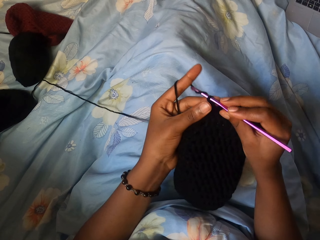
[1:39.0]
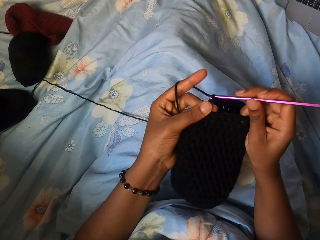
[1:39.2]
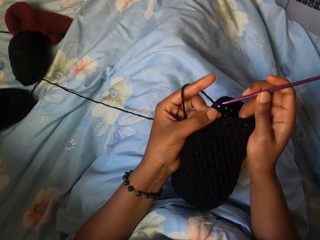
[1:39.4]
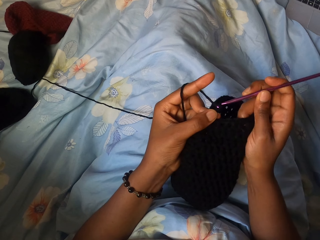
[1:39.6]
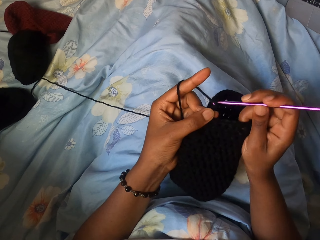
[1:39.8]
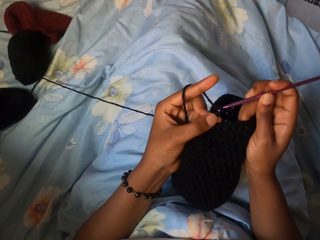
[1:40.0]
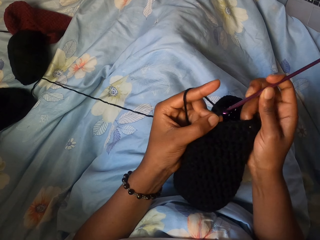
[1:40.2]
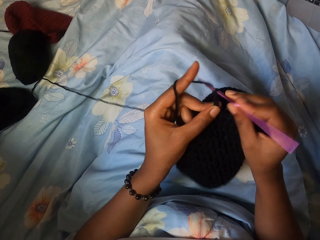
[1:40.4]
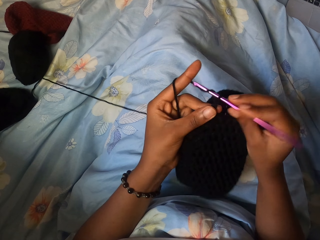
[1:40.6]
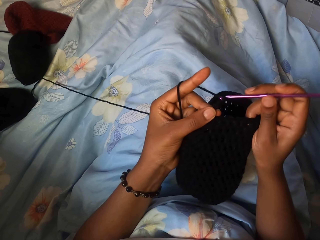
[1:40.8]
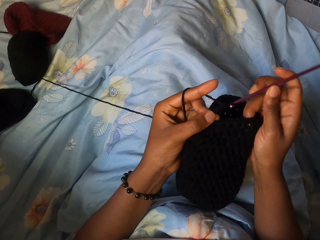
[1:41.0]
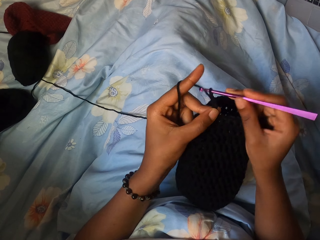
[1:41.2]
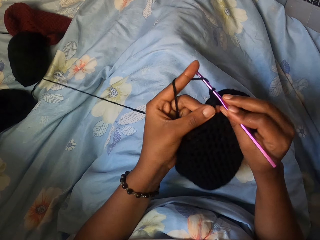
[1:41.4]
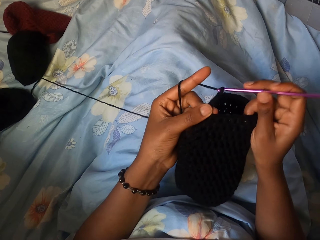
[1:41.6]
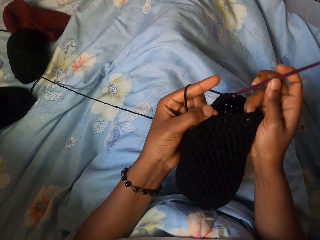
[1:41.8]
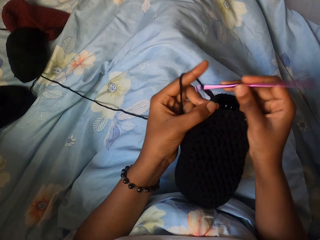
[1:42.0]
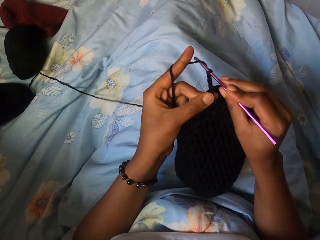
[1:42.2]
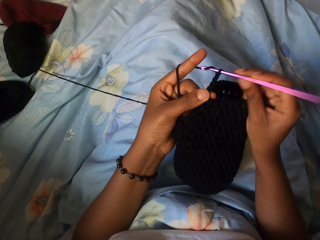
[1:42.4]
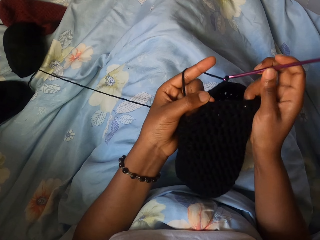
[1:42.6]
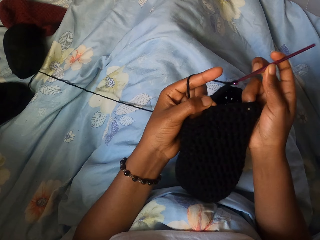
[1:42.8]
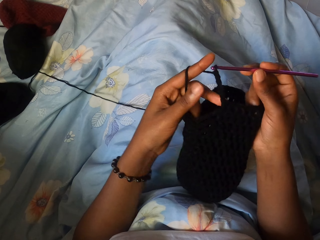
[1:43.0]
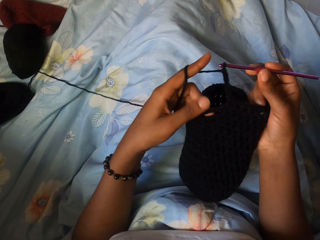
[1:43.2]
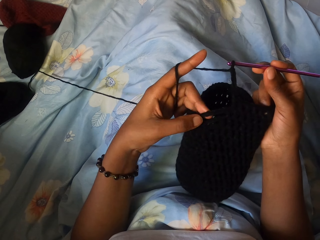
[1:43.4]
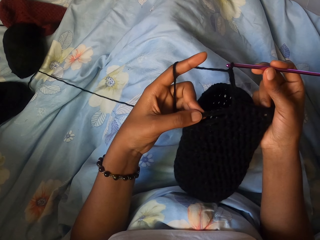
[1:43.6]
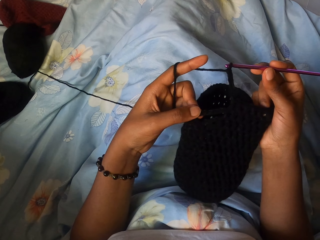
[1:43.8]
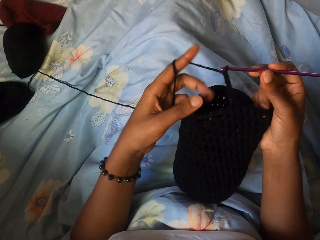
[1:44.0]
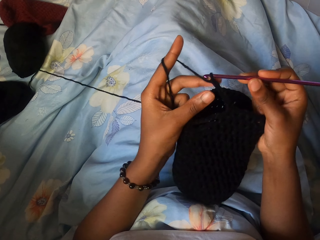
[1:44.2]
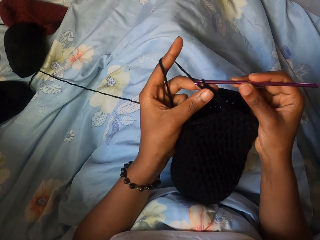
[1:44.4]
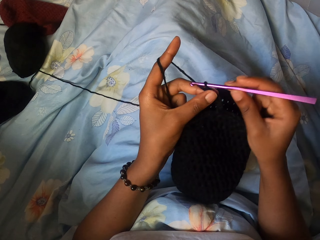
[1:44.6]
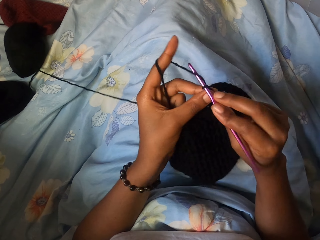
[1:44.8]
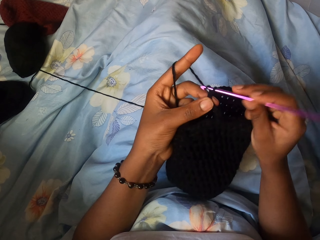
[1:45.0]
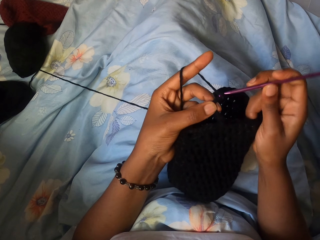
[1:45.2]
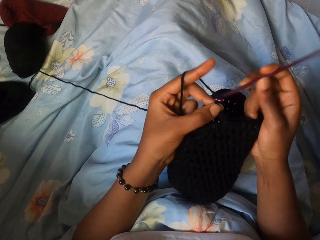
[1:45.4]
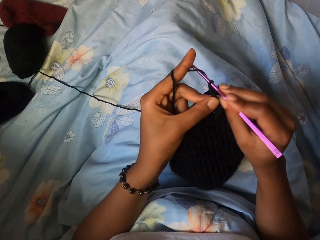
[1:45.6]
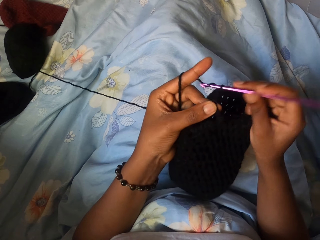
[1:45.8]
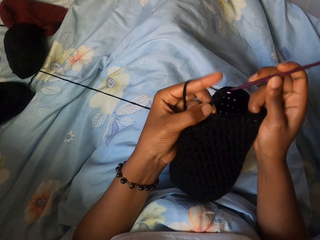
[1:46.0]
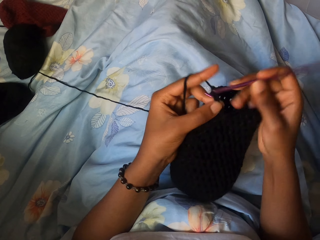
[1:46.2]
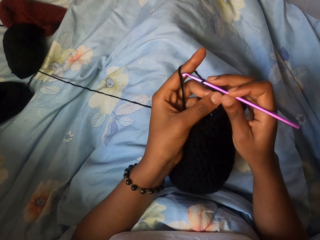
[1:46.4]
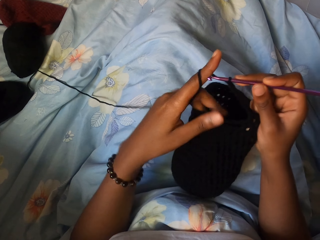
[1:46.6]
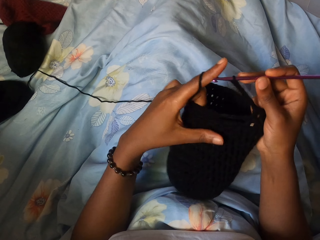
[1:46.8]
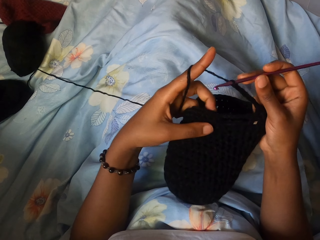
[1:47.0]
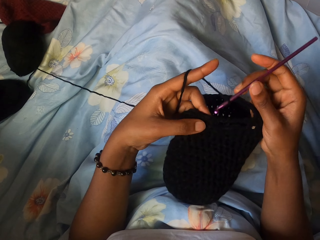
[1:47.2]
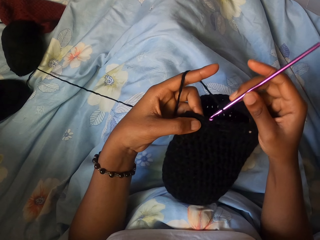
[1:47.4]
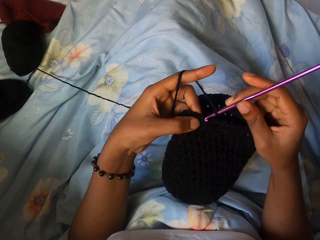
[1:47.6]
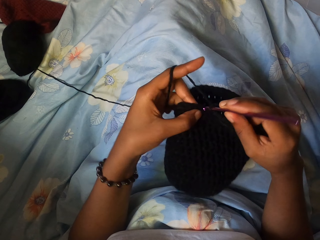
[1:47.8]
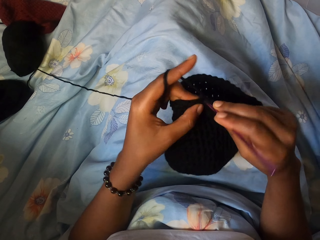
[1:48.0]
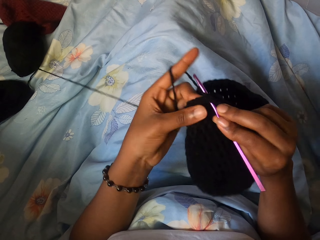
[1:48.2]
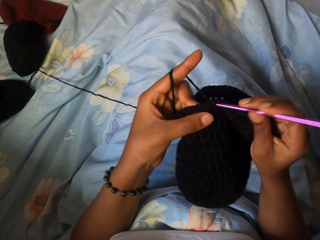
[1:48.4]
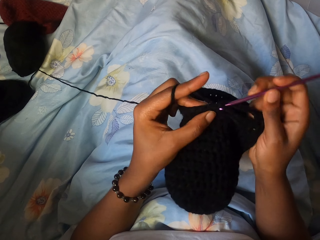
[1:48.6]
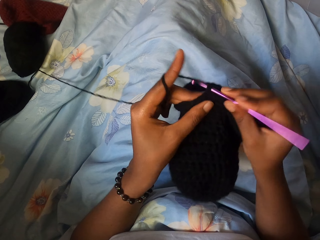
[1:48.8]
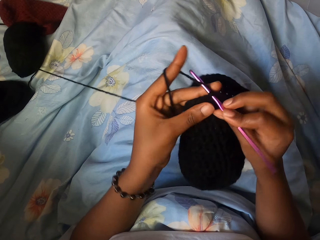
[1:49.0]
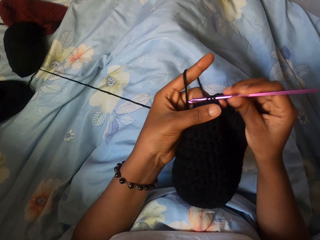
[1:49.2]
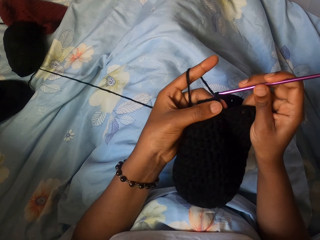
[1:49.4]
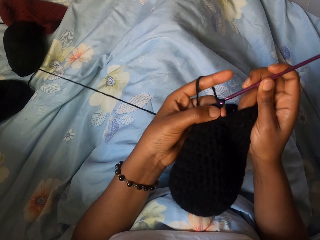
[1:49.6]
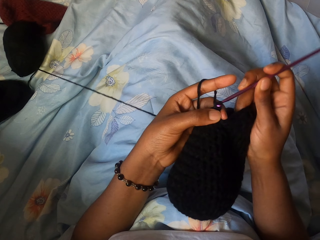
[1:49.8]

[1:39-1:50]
The camera wearer moves her fingers along the cloth. She rolls a crocheted yarn strand with her left hand. She crochets the yarn strand in her left hand with the crochet hook in her right hand.

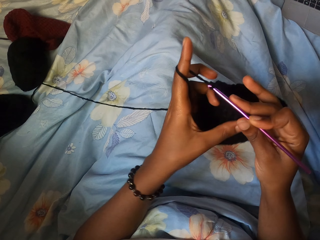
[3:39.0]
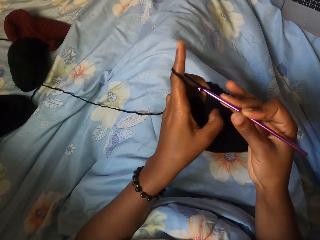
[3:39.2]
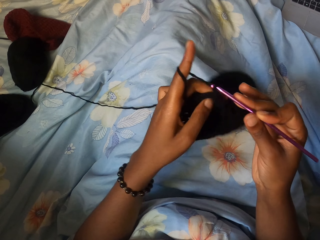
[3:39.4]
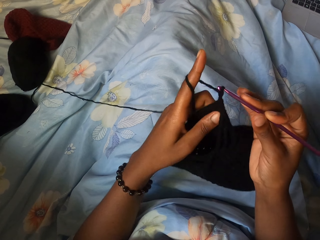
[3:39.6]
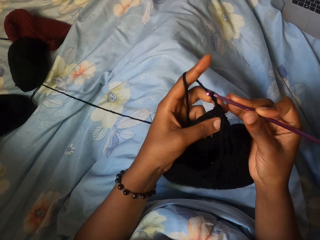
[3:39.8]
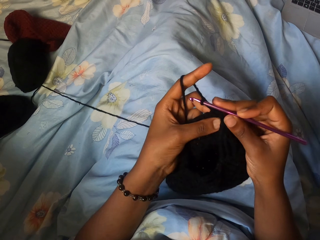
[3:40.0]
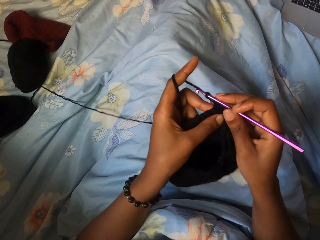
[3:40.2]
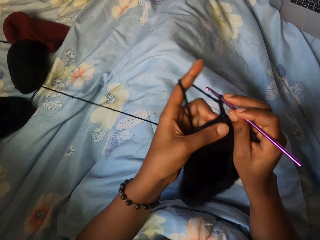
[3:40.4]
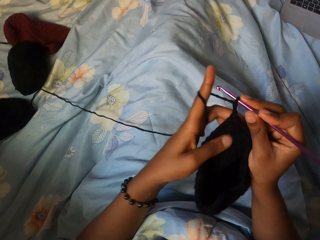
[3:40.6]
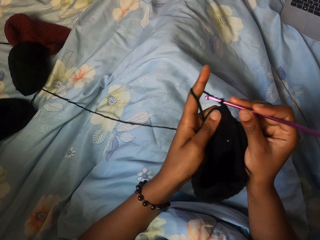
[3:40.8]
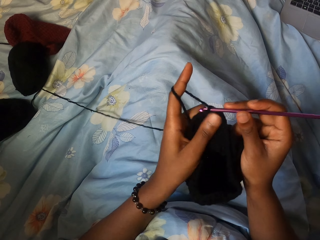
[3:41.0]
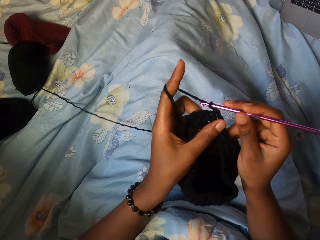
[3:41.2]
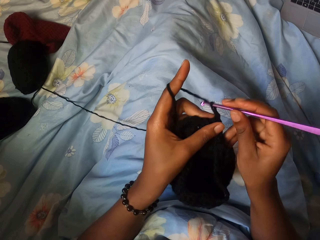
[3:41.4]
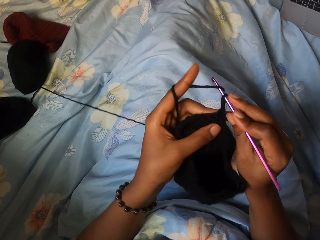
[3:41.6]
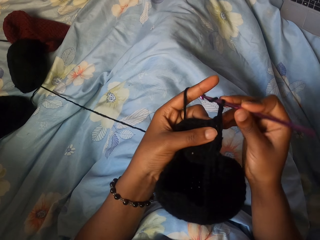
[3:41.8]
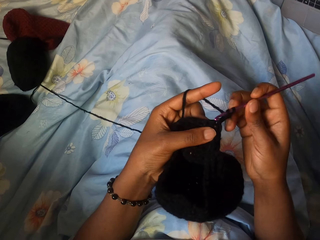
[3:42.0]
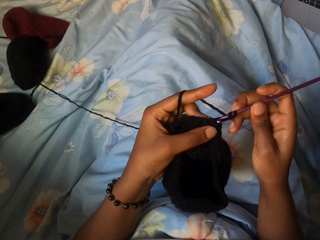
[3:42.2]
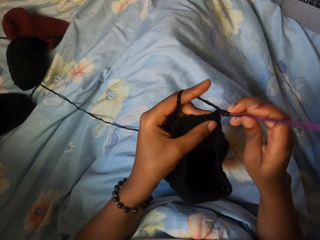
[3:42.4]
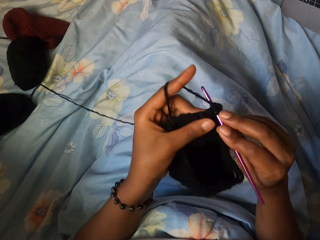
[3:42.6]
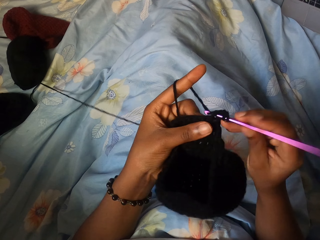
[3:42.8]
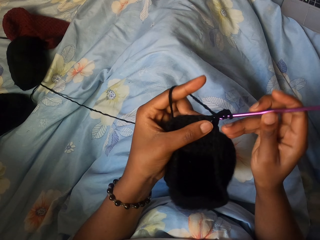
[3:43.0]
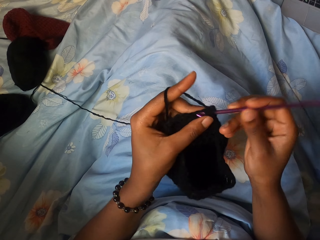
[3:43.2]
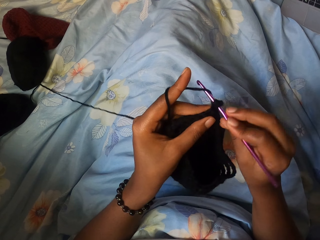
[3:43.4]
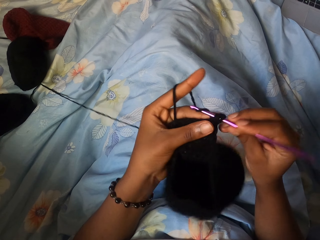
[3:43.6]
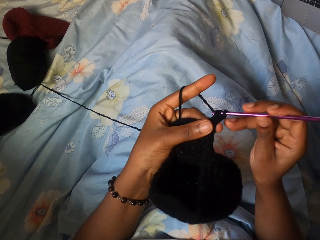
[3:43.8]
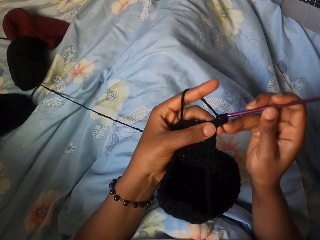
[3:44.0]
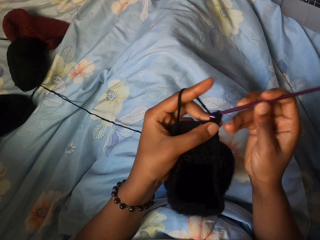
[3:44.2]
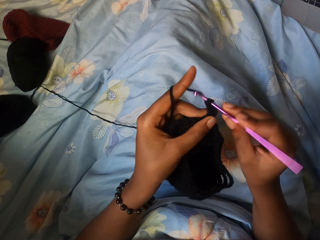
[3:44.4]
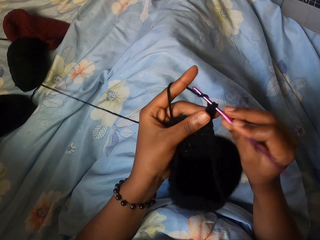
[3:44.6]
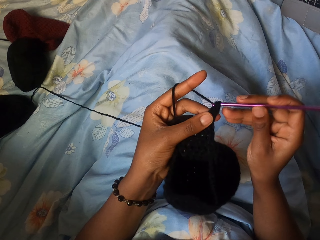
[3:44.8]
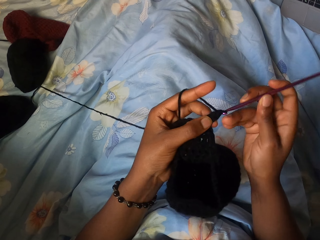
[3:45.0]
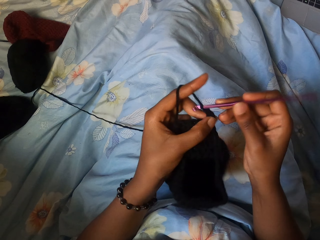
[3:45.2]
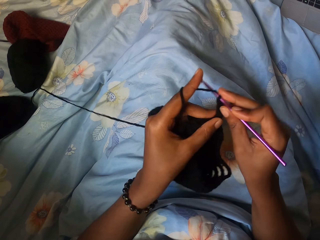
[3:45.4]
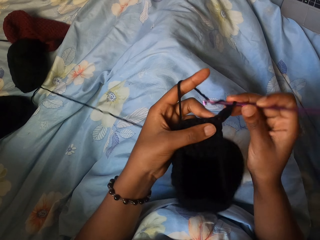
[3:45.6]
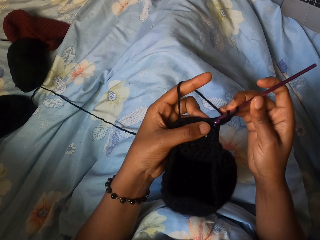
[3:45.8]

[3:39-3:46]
The camera wearer flips the crocheted yarn with her left hand. She crochets the yarn strand in her left hand with the crochet hook in her right hand.

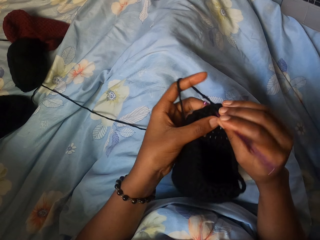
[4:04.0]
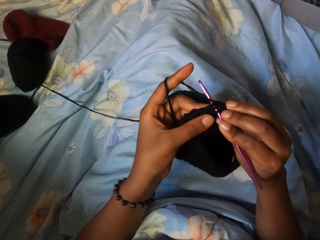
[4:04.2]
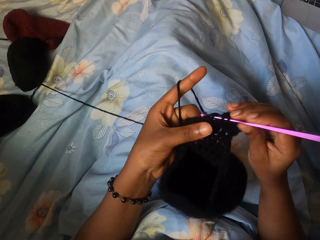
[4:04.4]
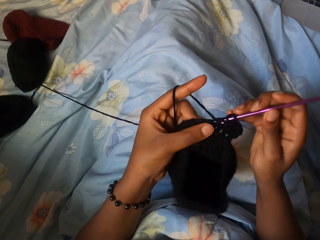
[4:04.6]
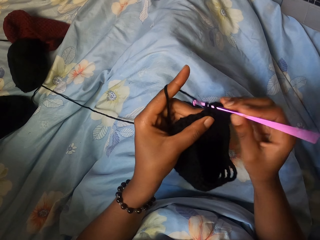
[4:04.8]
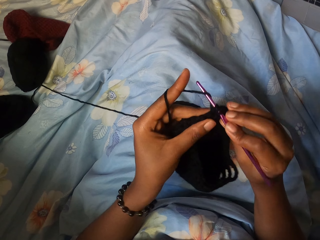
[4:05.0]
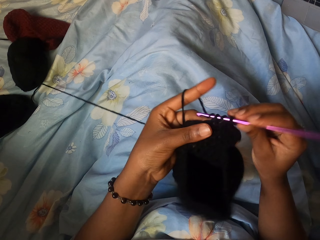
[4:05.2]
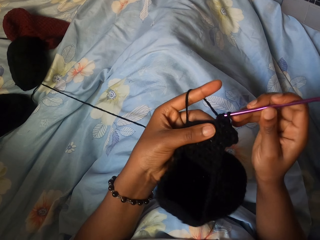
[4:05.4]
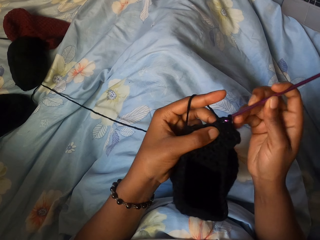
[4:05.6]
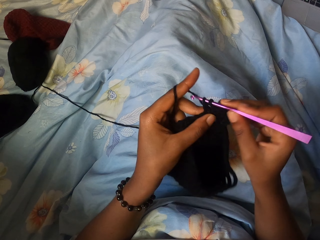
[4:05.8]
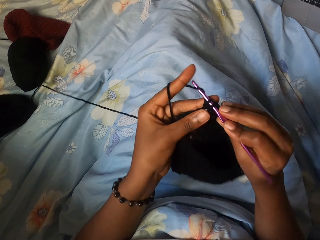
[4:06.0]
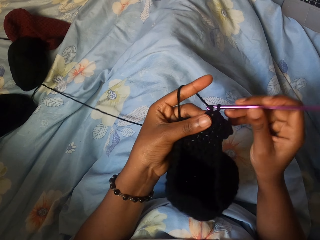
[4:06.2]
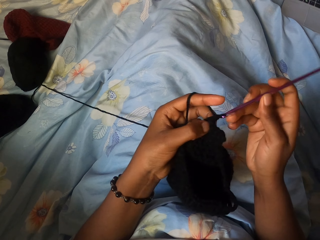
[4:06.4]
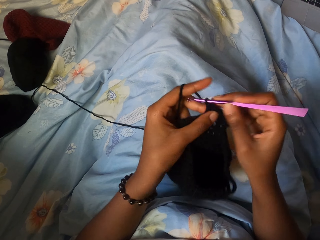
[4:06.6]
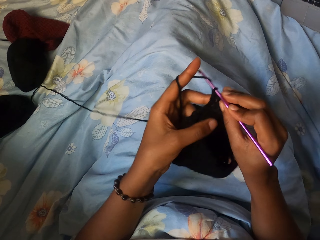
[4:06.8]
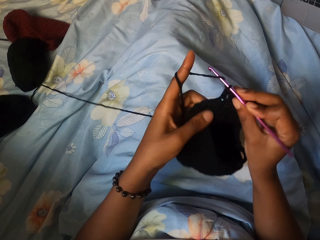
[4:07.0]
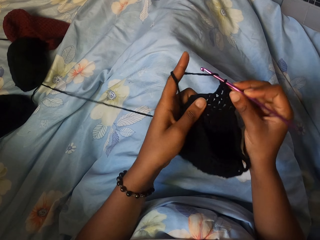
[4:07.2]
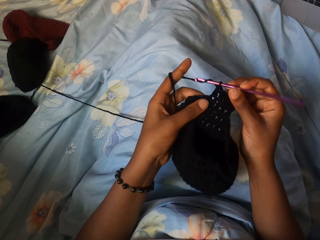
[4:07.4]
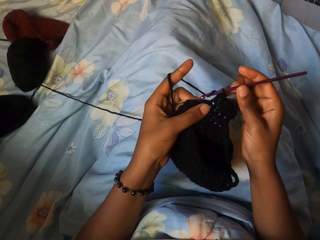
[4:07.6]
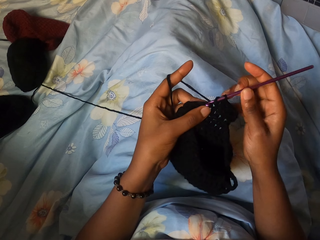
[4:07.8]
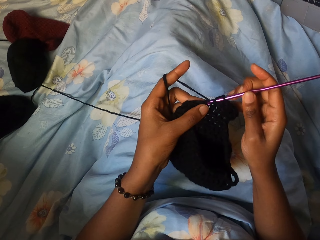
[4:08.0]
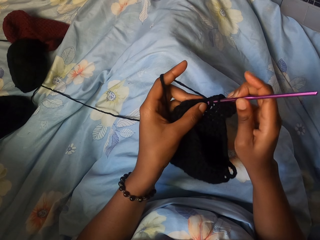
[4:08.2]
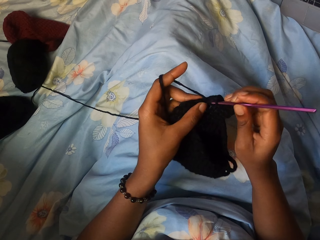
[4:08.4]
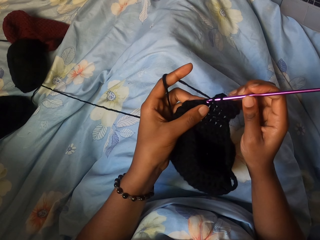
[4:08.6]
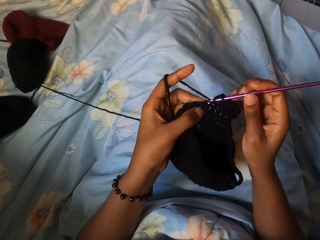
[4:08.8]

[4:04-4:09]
The camera wearer crochets the yarn strand in her left hand with the crochet hook in her right hand.
